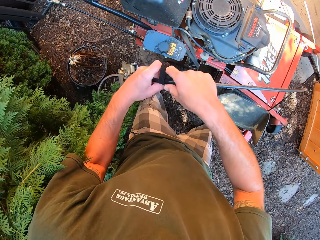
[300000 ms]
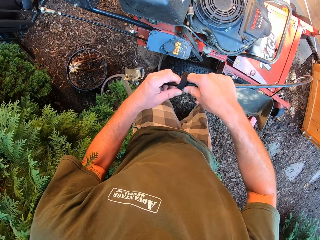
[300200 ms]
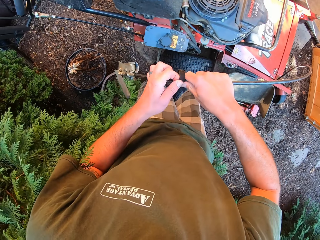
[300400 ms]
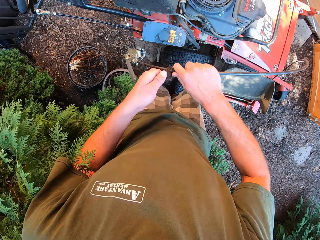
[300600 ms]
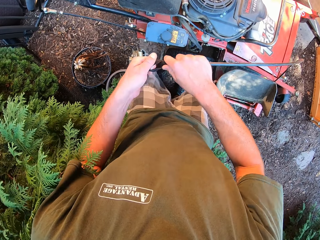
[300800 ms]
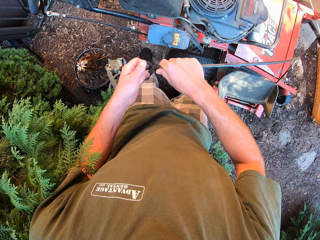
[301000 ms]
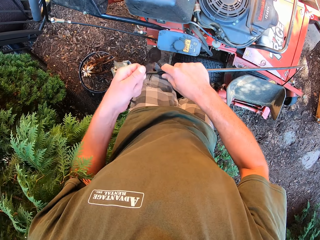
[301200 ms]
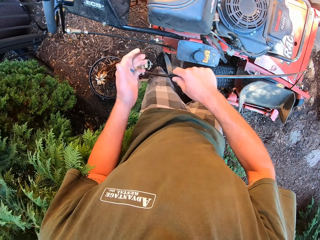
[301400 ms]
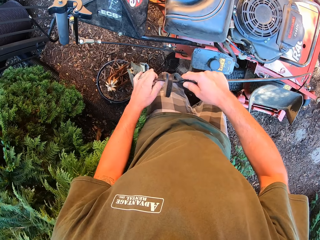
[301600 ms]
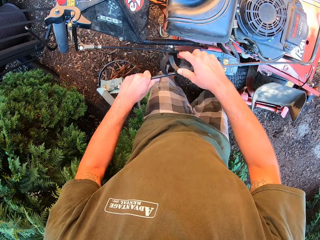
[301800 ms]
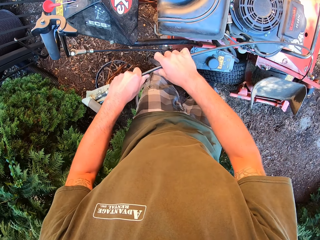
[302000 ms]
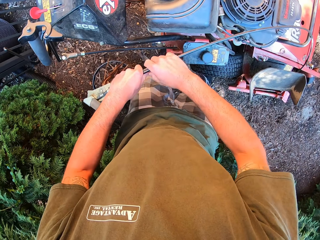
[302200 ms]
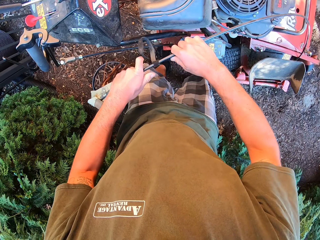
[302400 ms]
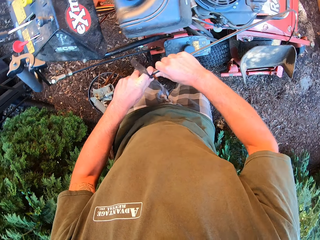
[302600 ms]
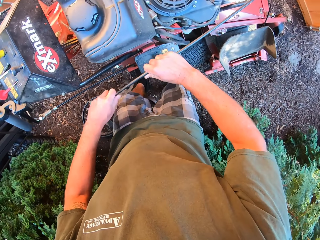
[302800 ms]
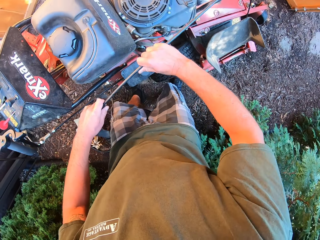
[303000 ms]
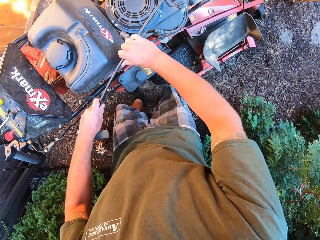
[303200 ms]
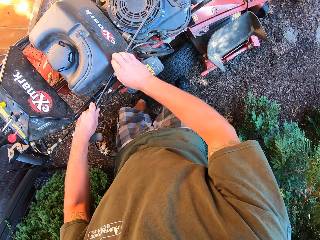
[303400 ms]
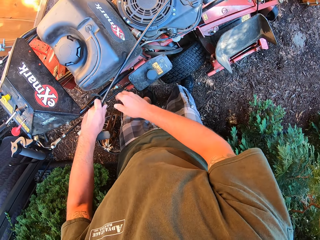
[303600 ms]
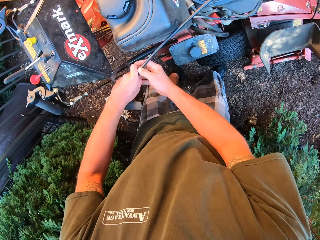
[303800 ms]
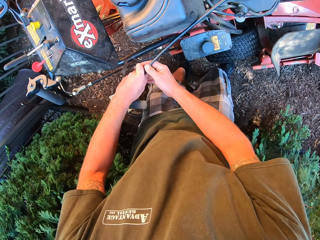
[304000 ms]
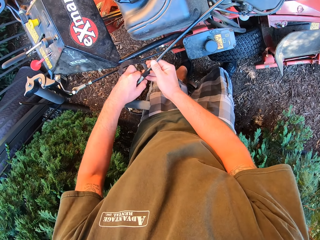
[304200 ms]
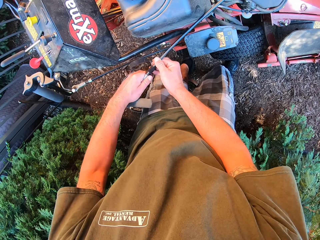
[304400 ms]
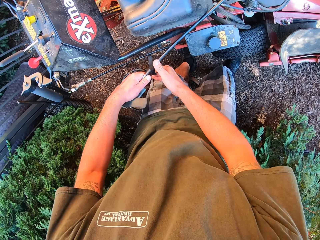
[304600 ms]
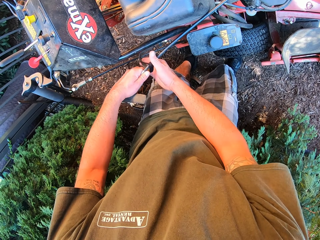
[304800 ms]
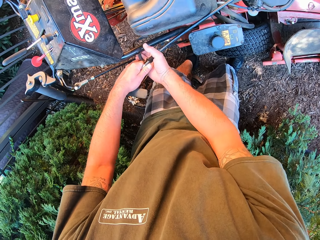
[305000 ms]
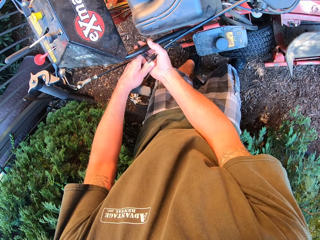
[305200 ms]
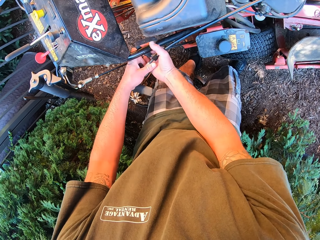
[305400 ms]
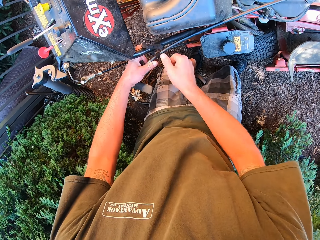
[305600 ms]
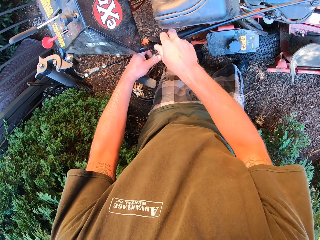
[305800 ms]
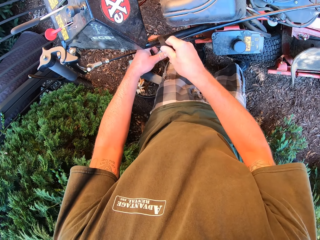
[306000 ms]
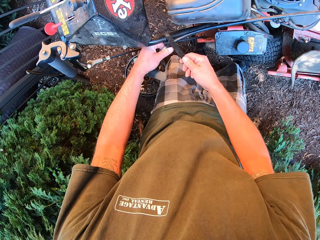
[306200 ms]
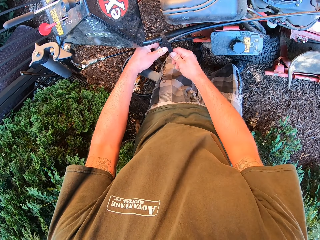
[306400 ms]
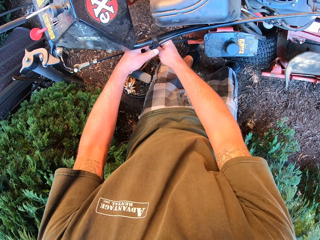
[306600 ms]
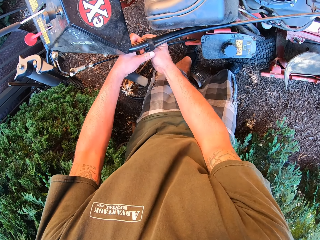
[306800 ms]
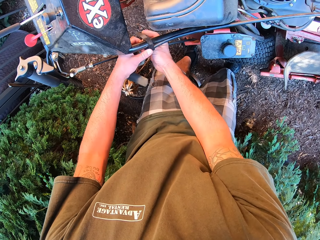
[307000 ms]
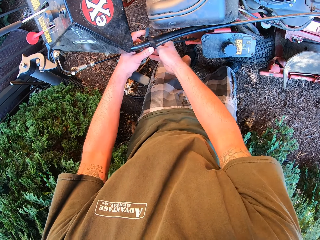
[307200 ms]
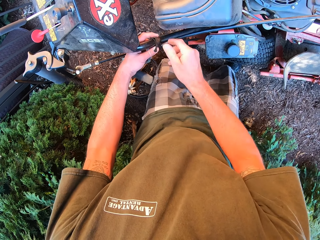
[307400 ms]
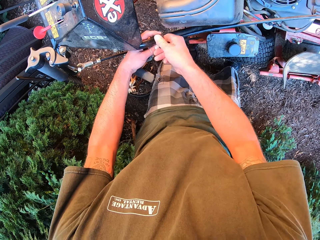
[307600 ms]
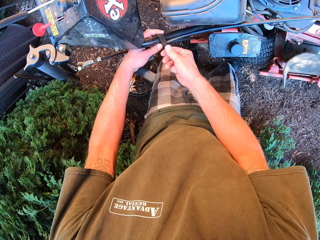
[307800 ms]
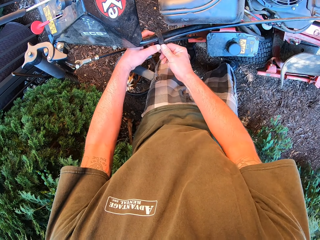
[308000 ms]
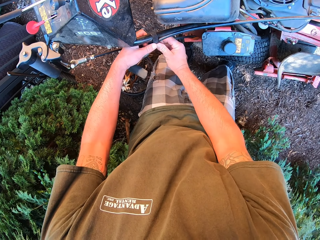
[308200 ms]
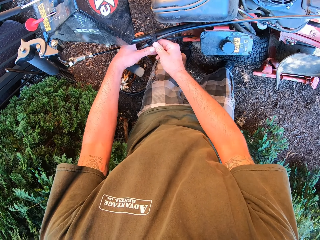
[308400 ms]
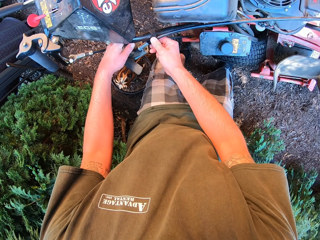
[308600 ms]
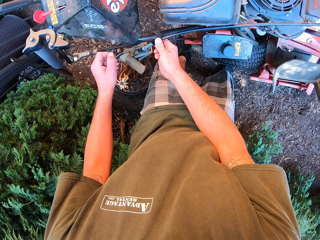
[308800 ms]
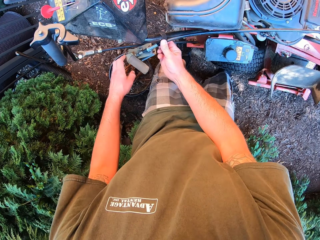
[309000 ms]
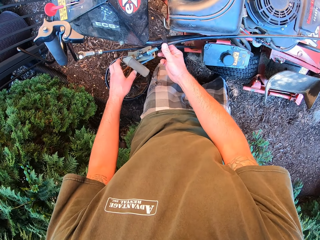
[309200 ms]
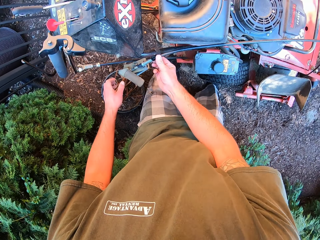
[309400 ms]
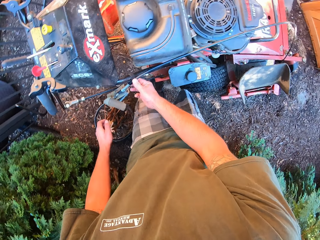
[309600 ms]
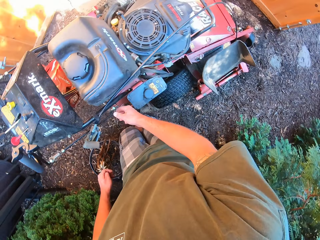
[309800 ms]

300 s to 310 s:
The camera wearer holds the cable to the lawn mower with his two hands. He unwraps tape. He ties the cable to the lawn mower.

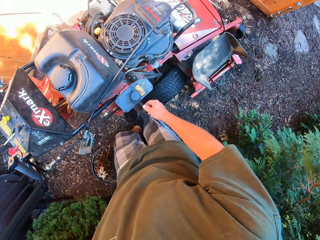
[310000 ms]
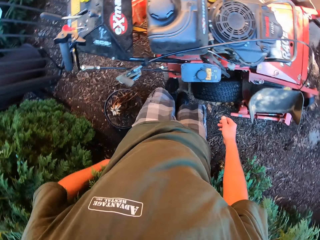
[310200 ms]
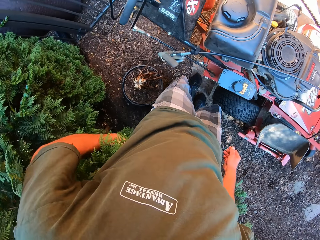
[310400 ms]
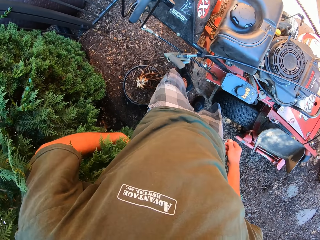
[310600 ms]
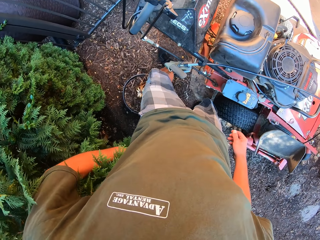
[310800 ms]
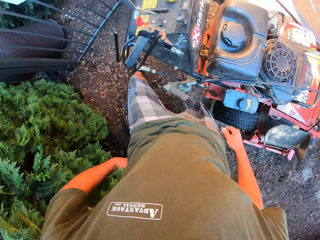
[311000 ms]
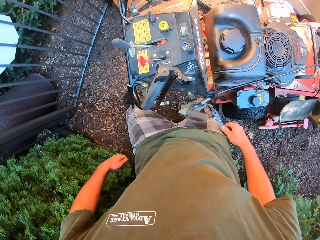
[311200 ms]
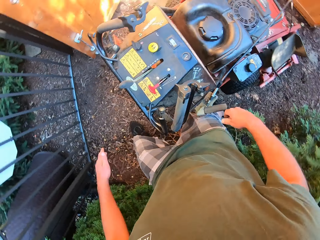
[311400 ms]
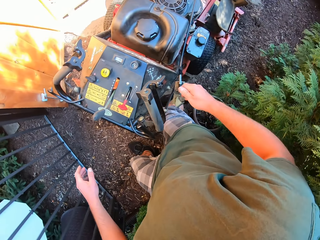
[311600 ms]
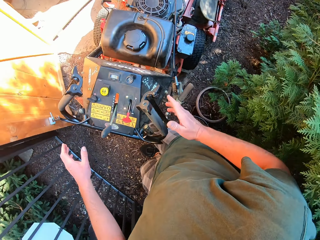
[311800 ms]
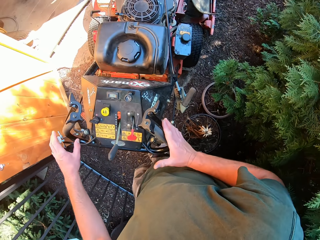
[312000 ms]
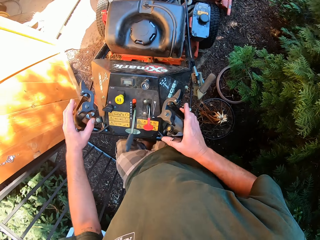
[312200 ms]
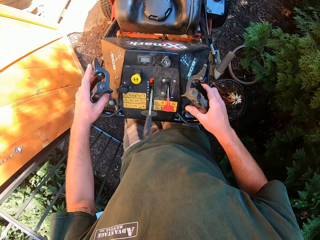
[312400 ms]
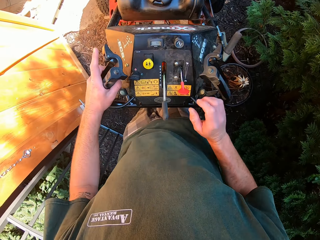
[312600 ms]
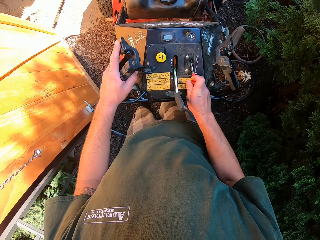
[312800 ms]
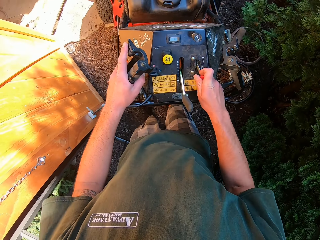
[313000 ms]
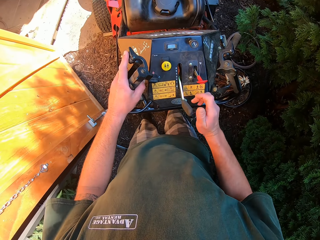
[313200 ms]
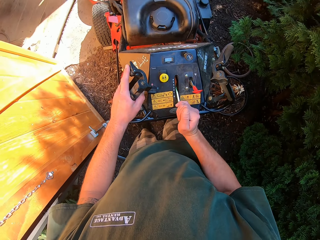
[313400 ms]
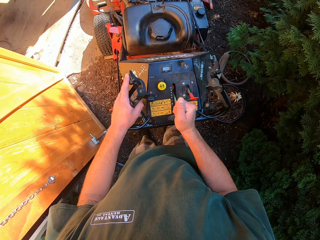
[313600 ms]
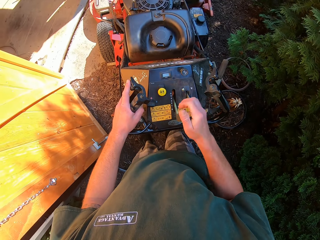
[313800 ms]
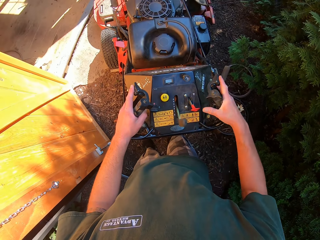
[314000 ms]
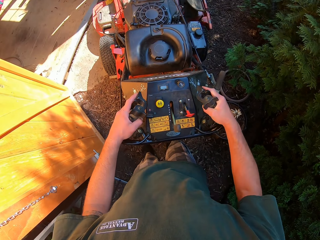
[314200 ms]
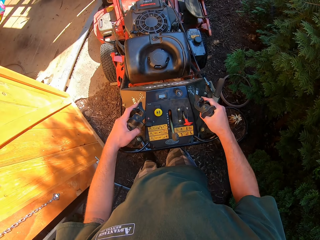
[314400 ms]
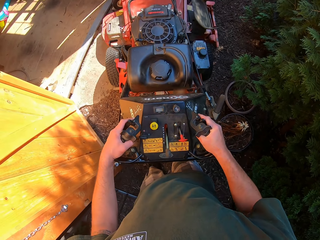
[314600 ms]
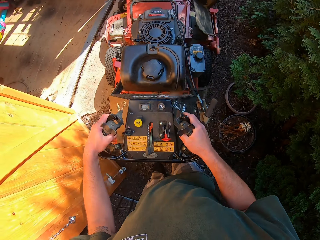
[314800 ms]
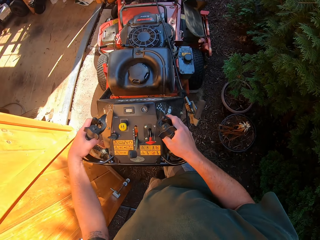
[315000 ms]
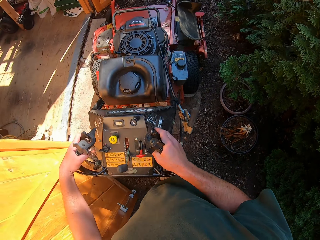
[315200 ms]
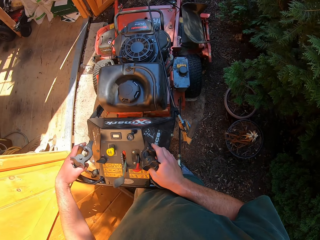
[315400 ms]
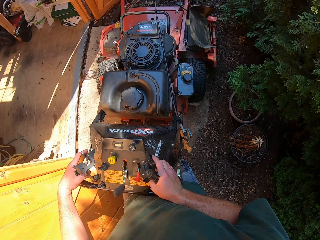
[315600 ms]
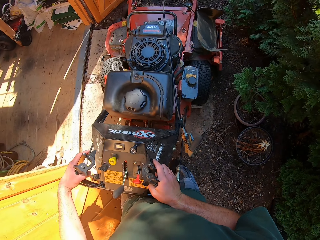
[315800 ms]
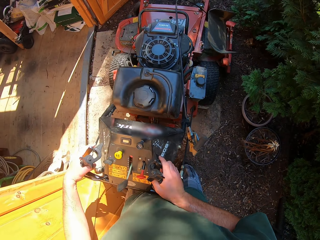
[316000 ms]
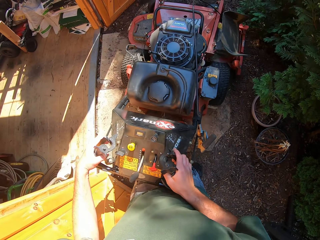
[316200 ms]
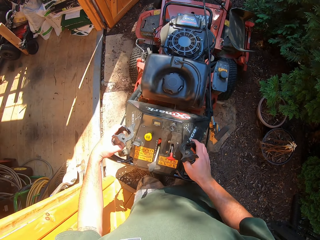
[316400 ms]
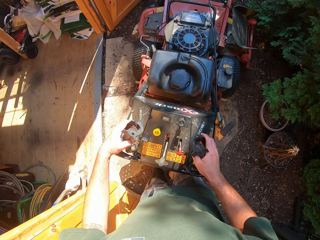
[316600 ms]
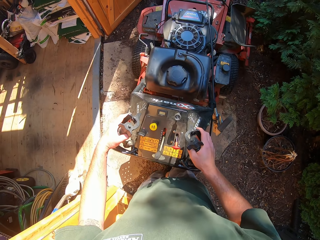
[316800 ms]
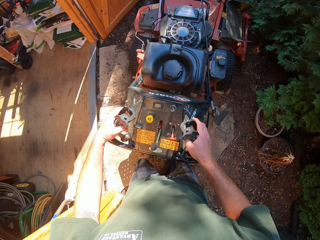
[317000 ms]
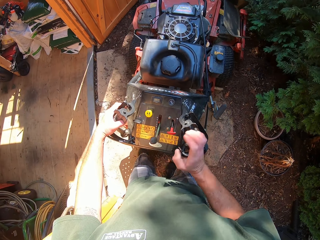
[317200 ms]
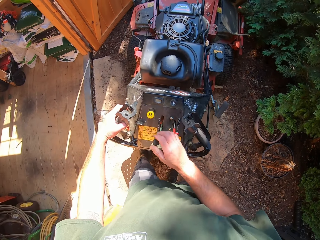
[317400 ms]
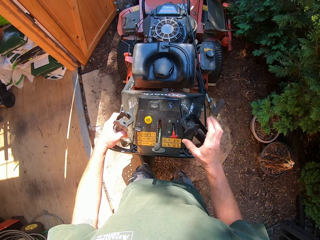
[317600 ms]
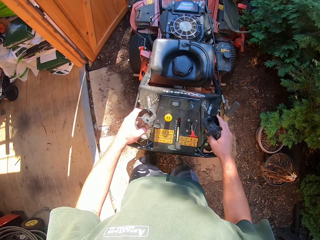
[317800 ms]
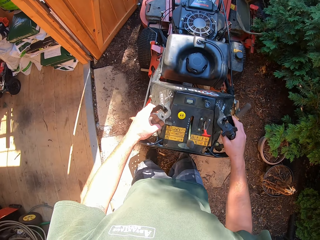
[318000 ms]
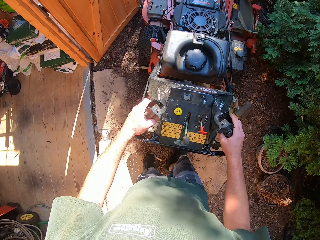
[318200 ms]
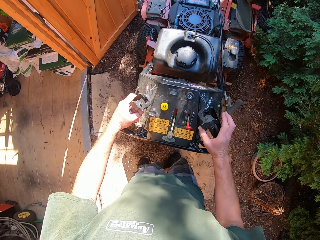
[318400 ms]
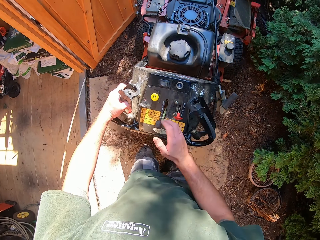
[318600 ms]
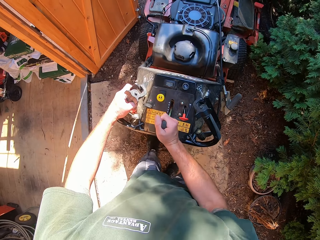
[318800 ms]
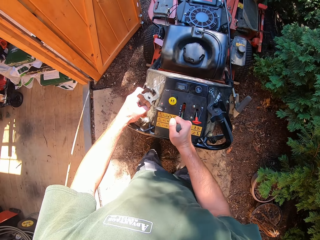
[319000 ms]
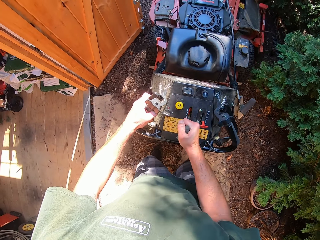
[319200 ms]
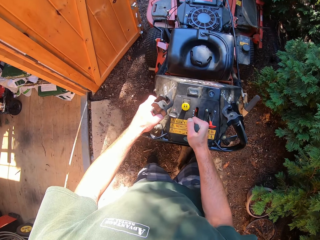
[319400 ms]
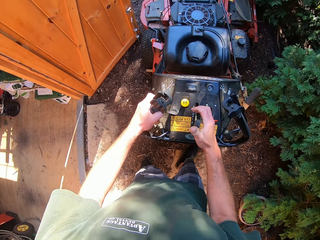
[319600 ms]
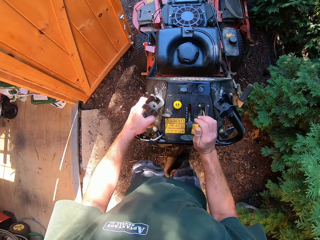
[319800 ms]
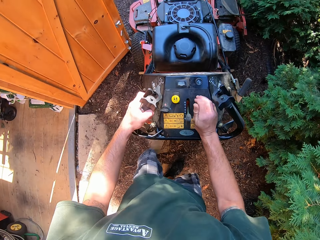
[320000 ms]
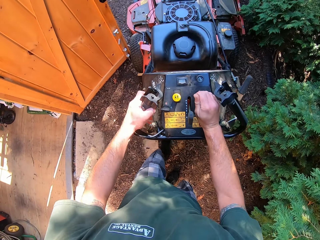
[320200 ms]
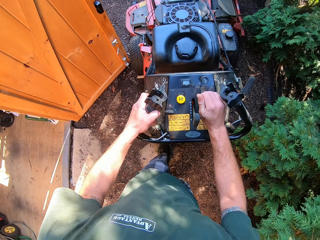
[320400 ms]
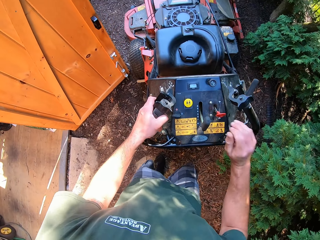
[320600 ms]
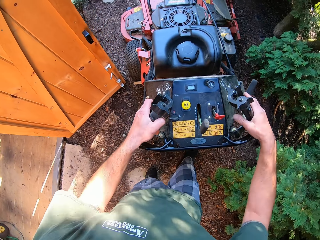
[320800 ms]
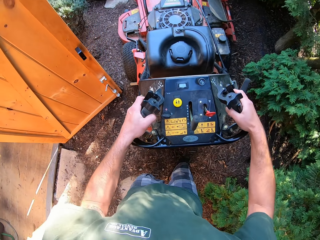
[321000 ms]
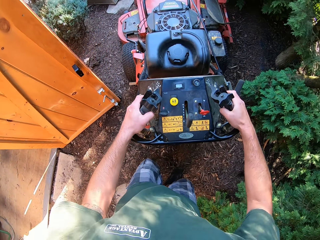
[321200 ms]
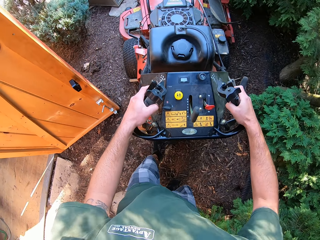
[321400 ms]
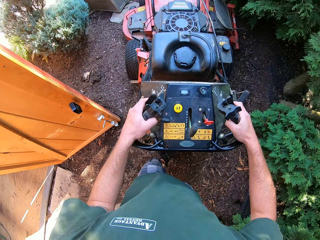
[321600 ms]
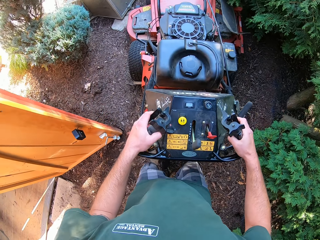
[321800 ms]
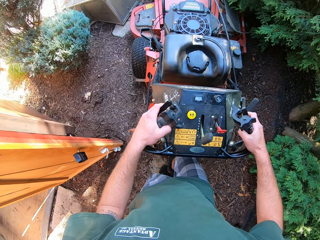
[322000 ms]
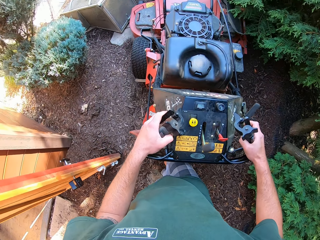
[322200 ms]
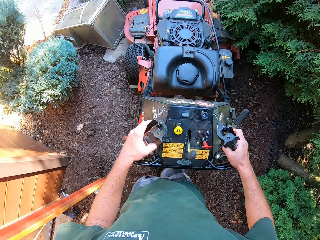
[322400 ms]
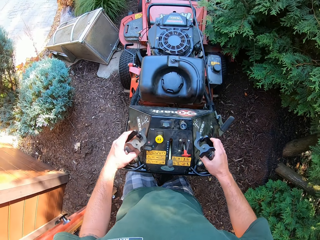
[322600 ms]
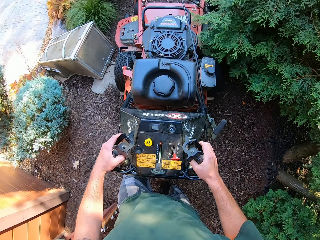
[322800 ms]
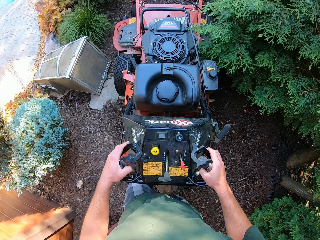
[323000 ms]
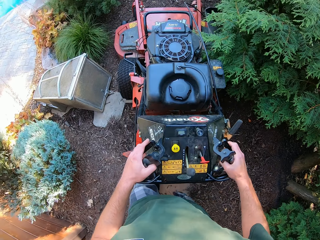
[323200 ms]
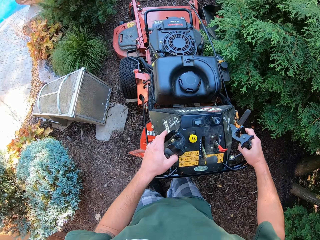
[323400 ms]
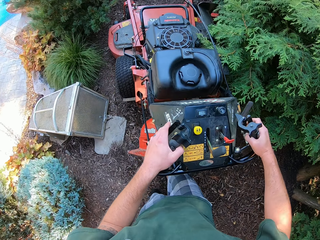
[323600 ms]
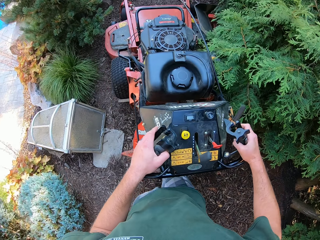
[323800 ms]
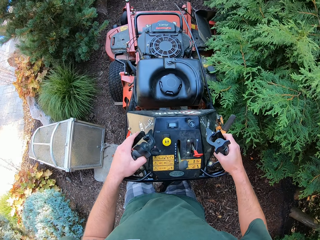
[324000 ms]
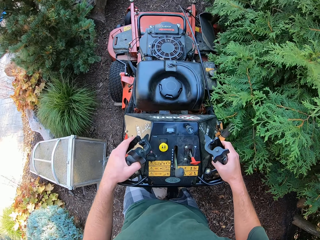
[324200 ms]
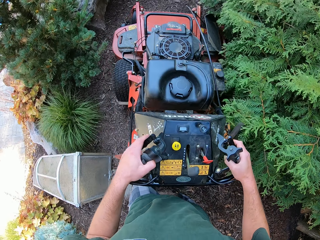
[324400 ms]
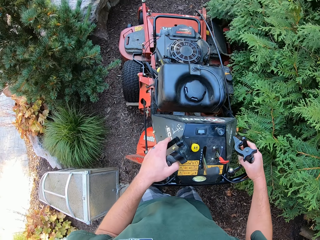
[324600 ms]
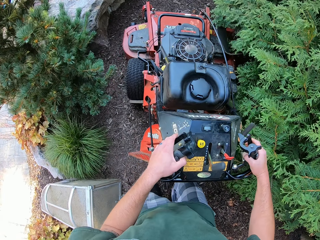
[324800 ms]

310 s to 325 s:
The camera wearer walks around the lawn mower. He adjusts the control button of the lawn mower with his right hand. He starts the lawn mower. He moves the lawn mower away from the store. He adjusts the control handle of the lawn mower with his right hand. He moves the lawn mower away from the store.
